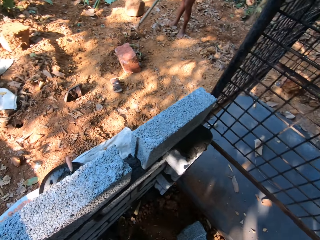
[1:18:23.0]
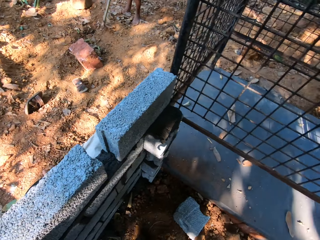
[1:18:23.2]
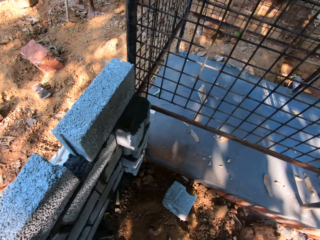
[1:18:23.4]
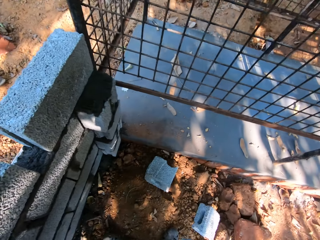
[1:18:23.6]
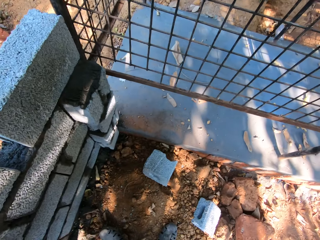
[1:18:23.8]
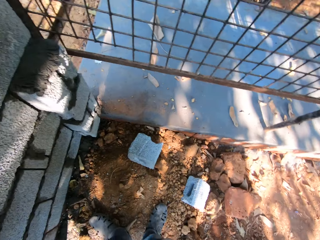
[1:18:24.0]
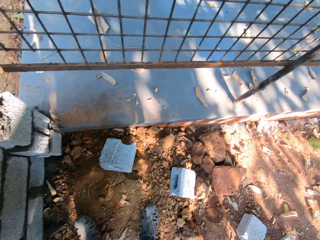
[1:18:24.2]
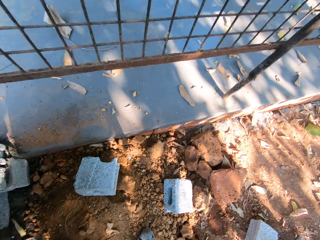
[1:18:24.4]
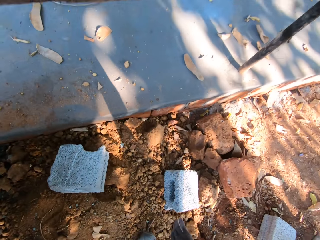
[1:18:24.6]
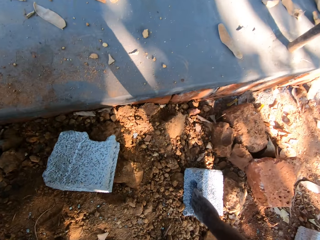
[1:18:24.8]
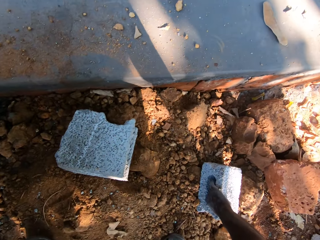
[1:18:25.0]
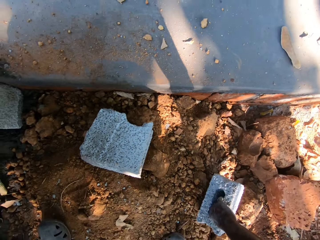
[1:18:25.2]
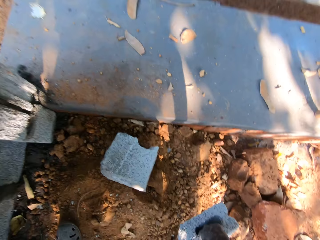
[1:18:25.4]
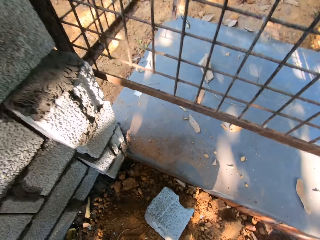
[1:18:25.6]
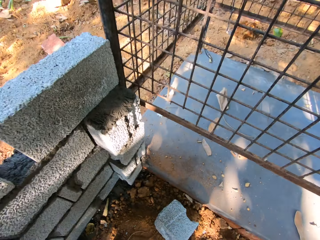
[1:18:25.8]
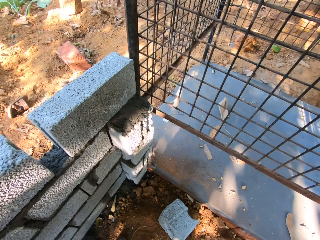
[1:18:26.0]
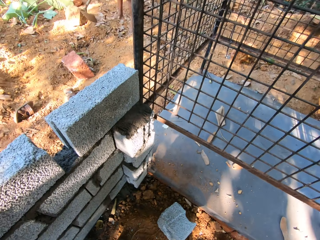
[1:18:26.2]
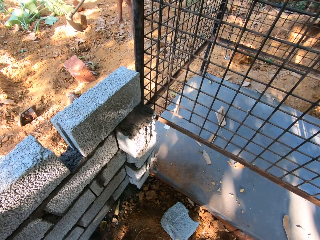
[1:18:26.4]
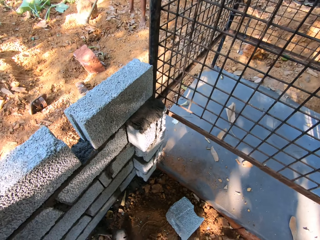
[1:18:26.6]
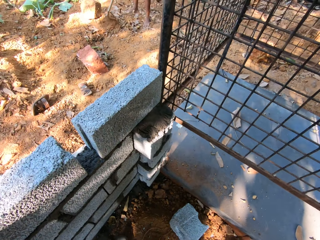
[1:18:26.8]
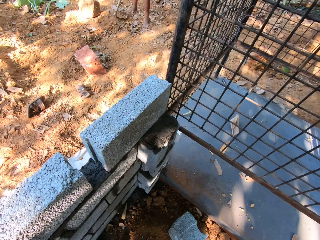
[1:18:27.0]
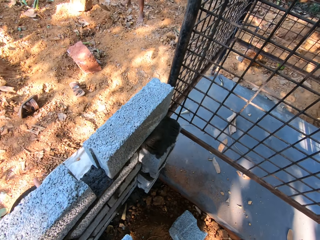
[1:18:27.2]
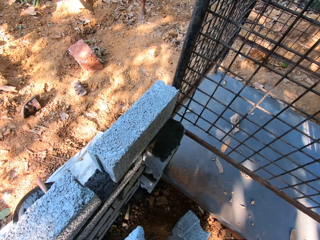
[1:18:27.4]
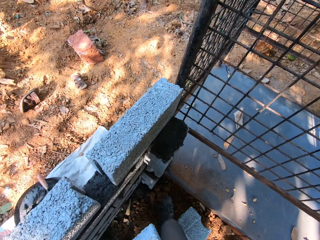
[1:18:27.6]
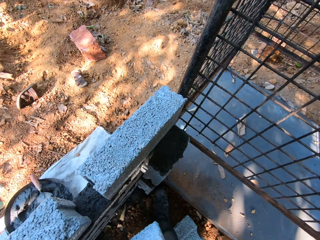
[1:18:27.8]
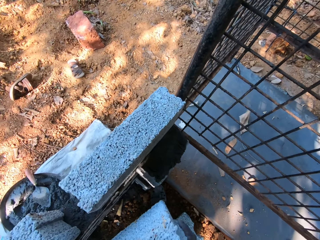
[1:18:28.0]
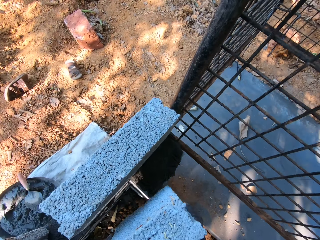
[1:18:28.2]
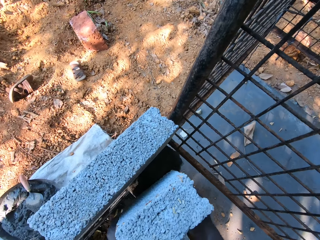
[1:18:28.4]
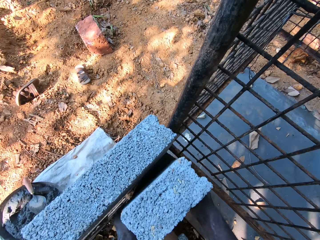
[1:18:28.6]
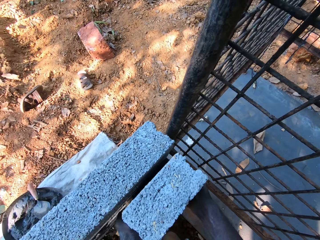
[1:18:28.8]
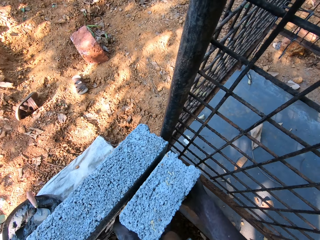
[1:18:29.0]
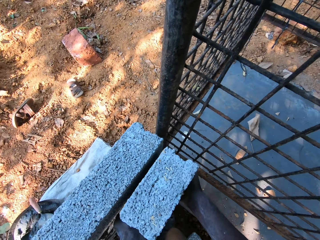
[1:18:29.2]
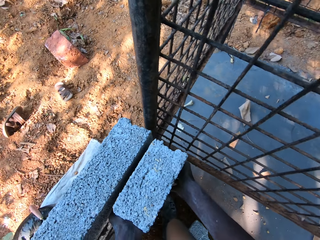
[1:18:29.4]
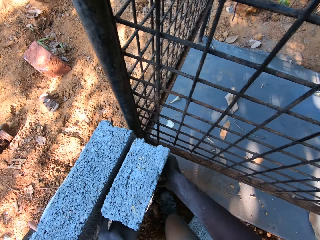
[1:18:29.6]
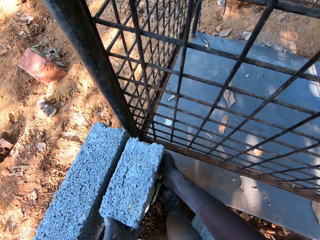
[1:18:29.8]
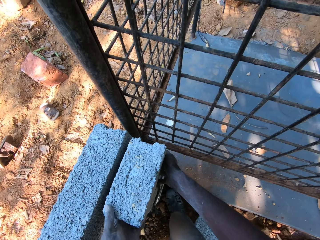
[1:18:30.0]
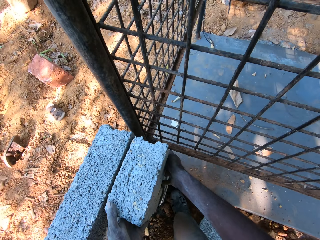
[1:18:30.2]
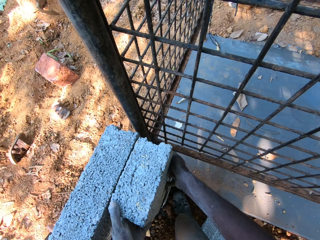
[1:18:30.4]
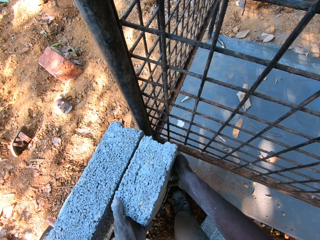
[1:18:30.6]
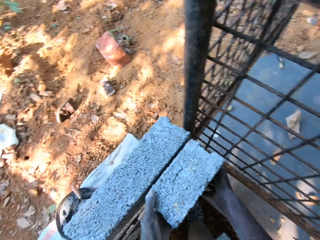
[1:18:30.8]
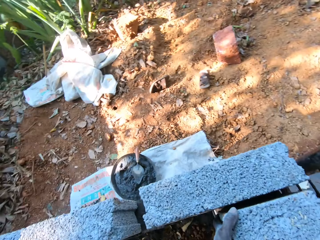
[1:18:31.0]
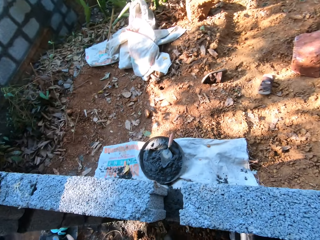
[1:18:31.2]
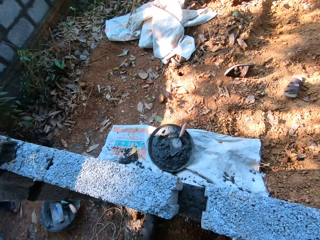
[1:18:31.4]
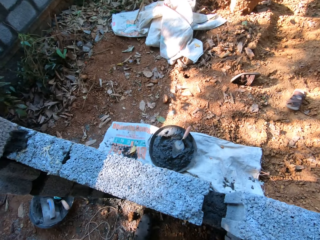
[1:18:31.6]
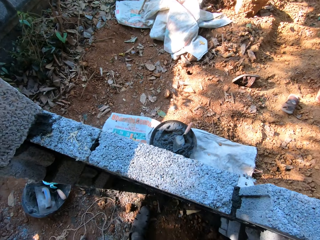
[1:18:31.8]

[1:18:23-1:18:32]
The camera wearer carries a concrete block on the ground with his right hand. He picks up the concrete block. He places the concrete block in both hands on the wall.

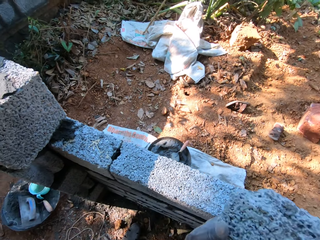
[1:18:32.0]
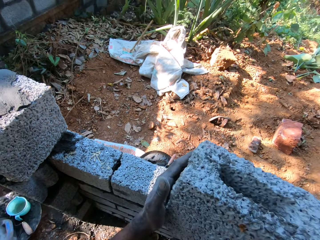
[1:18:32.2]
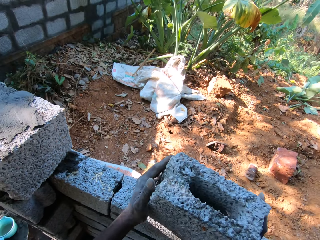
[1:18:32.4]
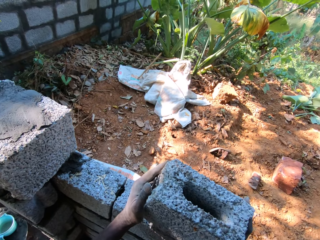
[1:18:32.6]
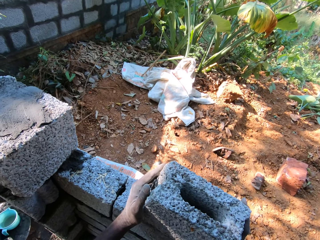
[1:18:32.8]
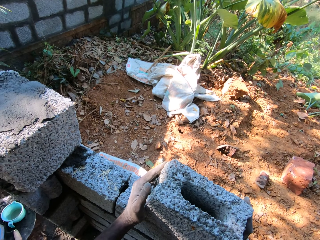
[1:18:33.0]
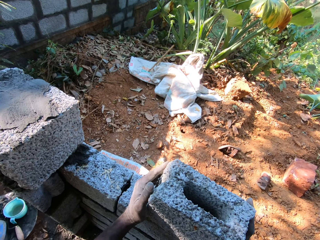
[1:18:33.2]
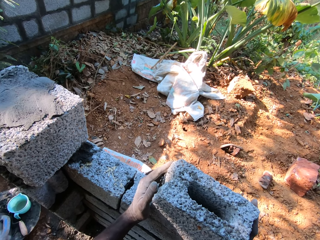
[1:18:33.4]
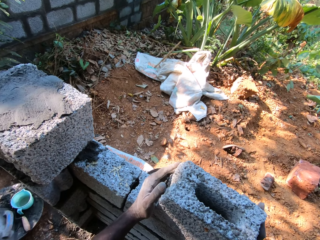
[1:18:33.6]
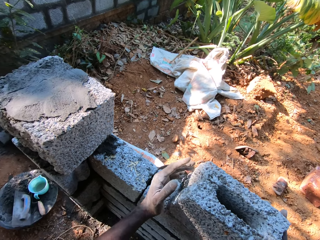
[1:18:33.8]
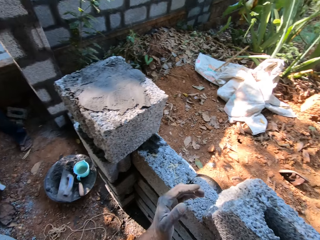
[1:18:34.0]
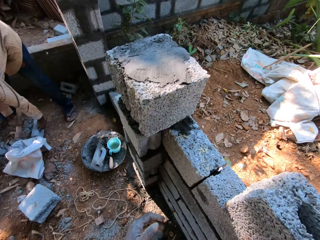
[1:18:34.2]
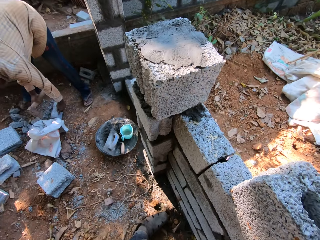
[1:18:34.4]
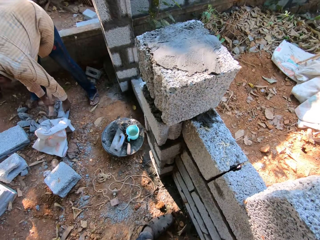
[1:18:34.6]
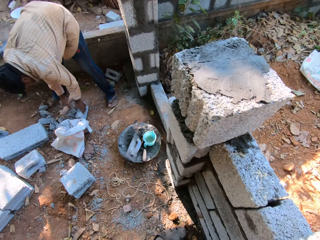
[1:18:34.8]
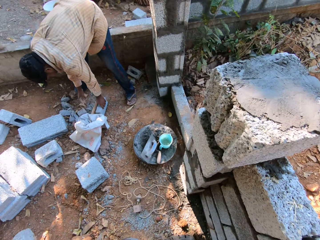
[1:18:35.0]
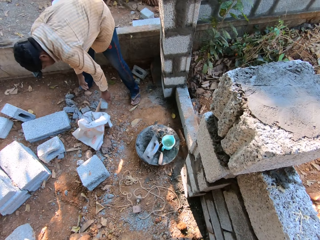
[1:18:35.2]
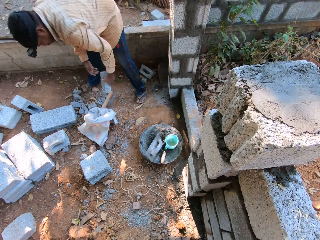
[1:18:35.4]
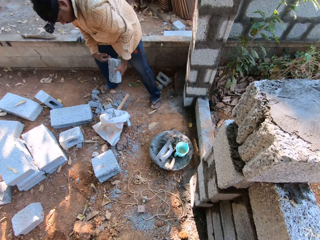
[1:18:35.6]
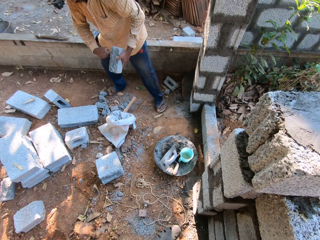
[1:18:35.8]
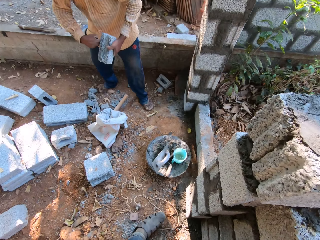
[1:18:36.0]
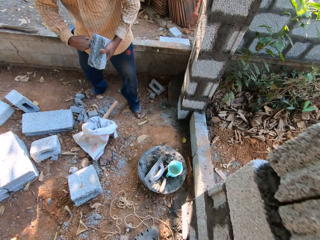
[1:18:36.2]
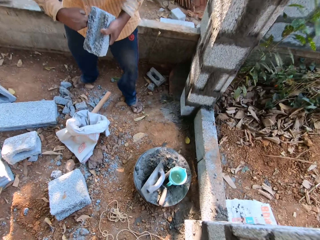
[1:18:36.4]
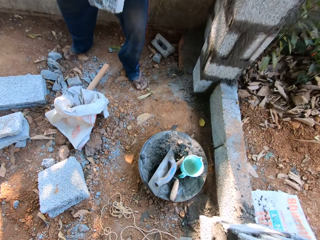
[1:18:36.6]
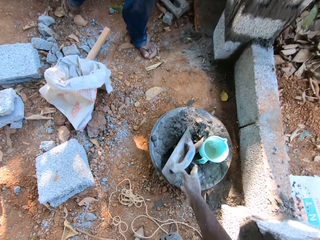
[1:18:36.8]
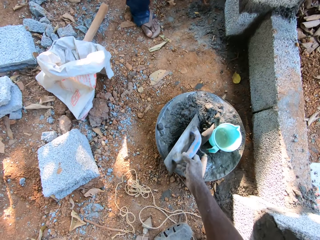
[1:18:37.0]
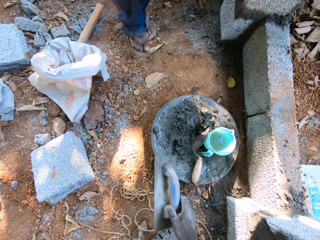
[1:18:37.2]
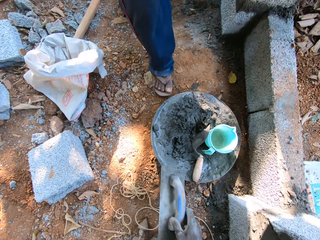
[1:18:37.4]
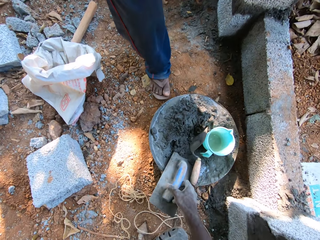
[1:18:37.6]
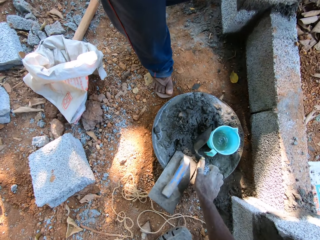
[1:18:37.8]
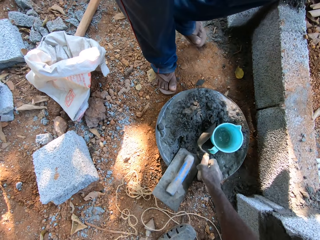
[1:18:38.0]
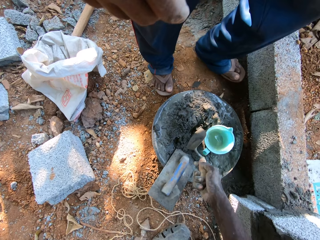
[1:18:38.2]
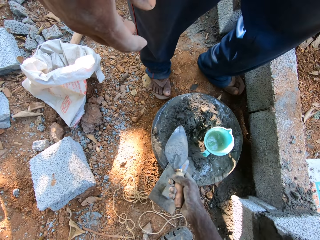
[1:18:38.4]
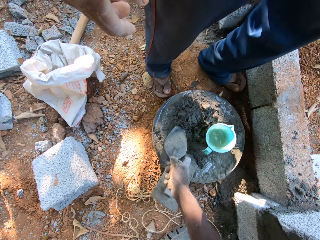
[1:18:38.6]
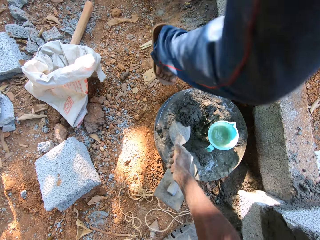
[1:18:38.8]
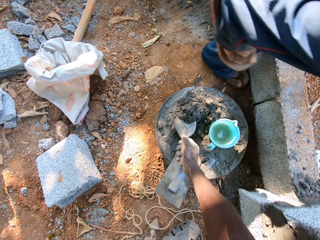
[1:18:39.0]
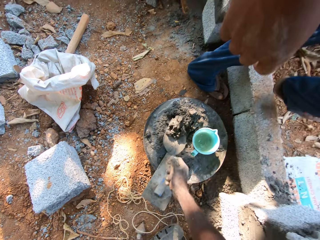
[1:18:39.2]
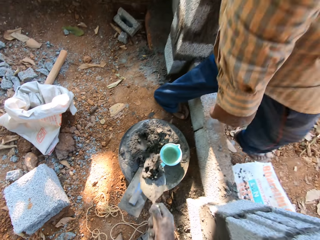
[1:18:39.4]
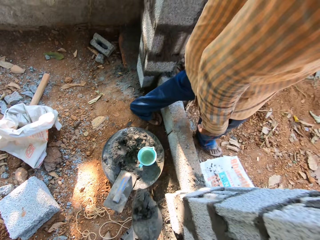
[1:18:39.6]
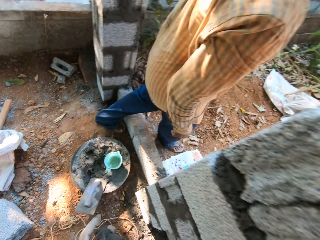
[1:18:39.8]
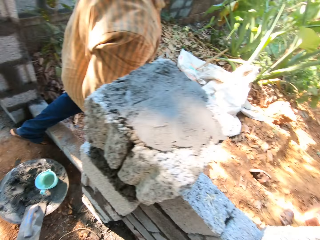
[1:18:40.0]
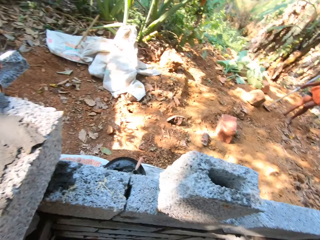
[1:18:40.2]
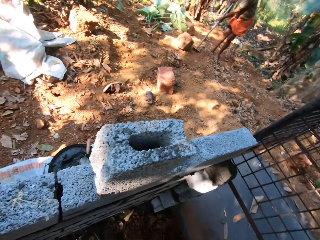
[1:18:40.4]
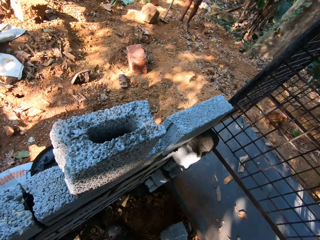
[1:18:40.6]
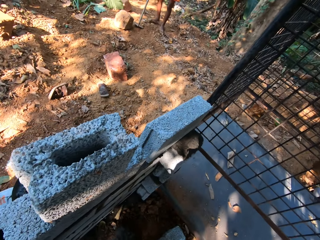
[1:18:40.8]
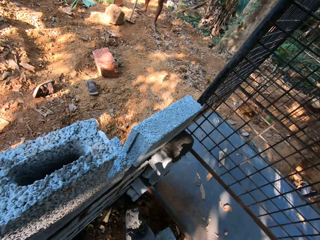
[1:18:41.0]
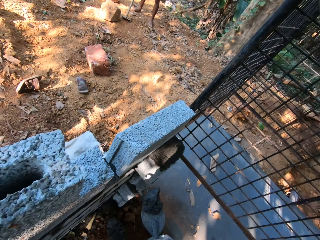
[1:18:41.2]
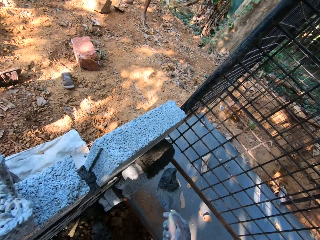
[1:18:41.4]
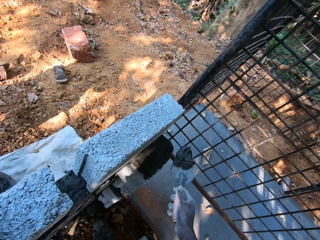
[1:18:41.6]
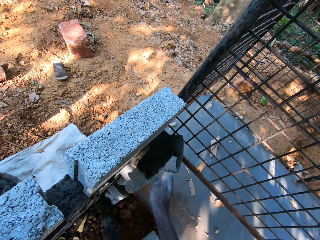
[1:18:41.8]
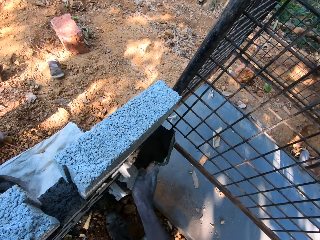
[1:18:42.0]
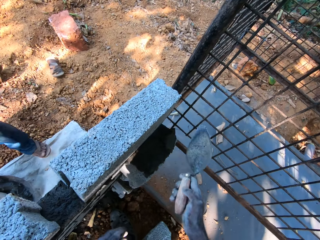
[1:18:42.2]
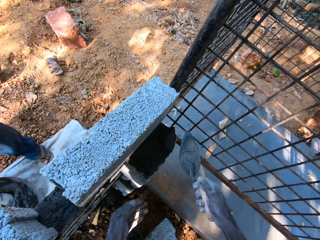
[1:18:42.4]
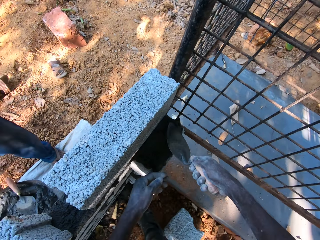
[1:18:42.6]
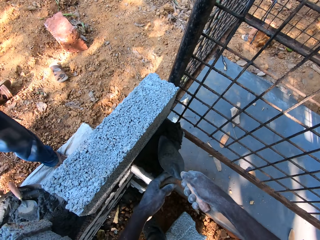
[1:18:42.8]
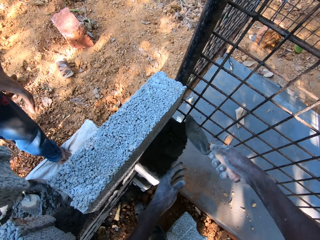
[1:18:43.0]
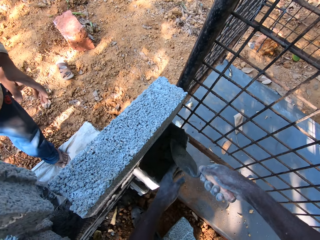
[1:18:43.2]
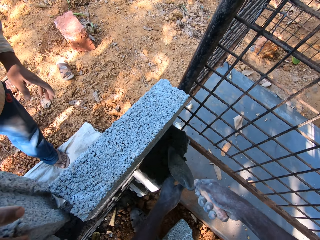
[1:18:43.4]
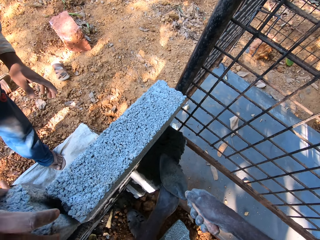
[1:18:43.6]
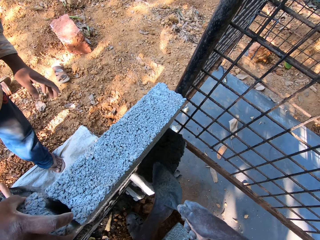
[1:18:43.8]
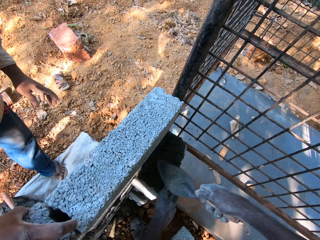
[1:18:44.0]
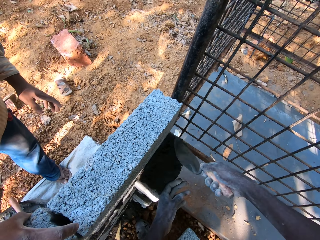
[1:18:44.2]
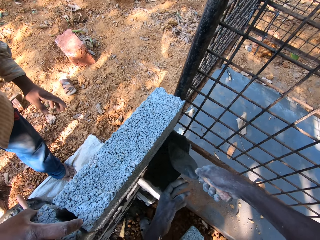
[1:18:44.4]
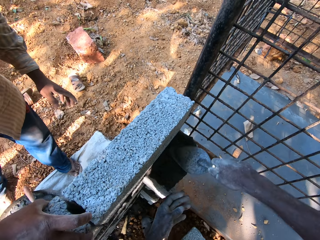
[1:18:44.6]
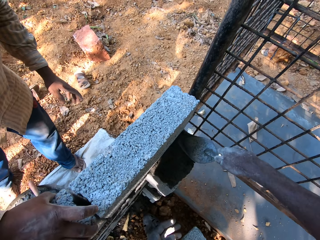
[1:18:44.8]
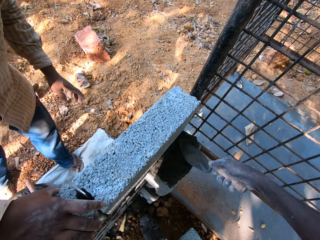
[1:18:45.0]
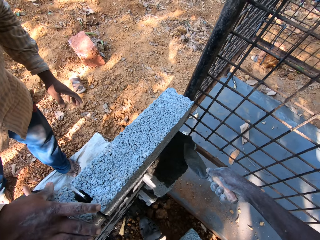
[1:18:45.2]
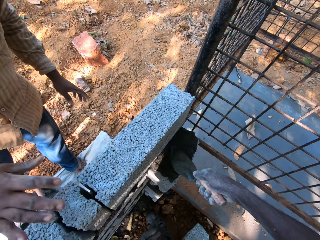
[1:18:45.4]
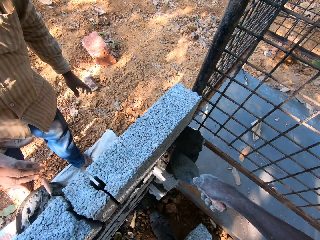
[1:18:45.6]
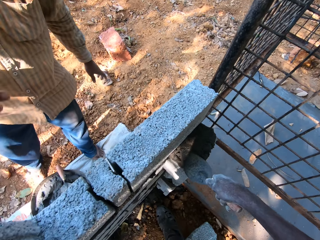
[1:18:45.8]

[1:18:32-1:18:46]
The camera wearer puts the concrete block on the wall. The man picks up the concrete block on the ground with his left hand. The camera wearer moves the wooden float on the construction head pan. He picks up a hand levelling trowel in the tray on the ground with his right hand. He drops the hand levelling trowel in the tray on the ground with his right hand. He picks up the hand trowel in the tray on the ground with his right hand. He packs concrete in the tray on the ground with the hand trowel in his right hand. He drops the concrete in the hand trowel on the concrete block on the wall with his right hand. He levels the concrete on the wall with the hand trowel in his right hand. The man places the concrete block in his right hand in the wall.
